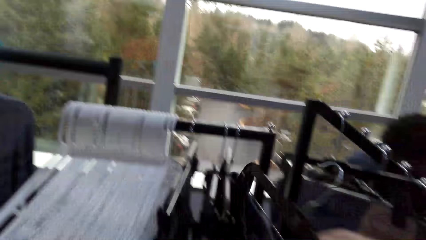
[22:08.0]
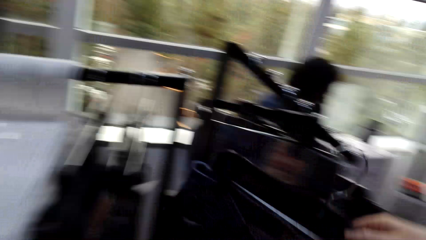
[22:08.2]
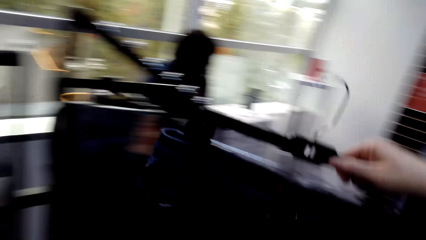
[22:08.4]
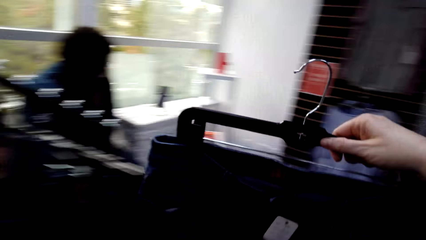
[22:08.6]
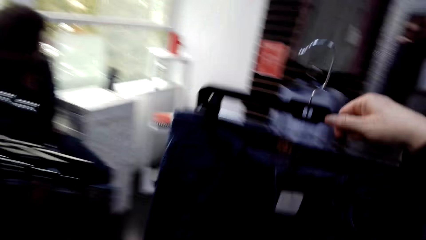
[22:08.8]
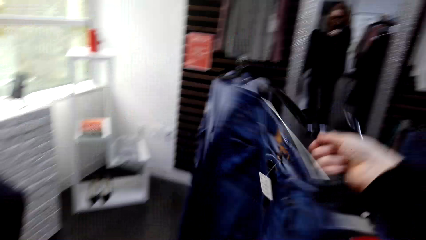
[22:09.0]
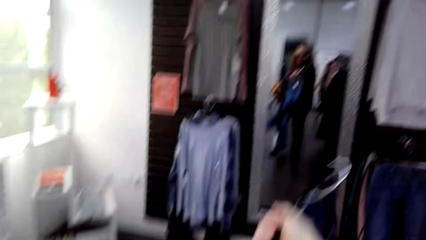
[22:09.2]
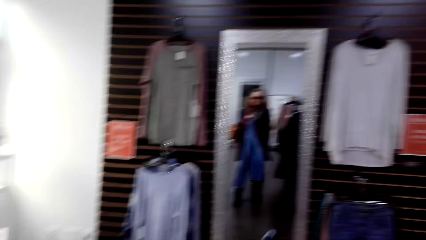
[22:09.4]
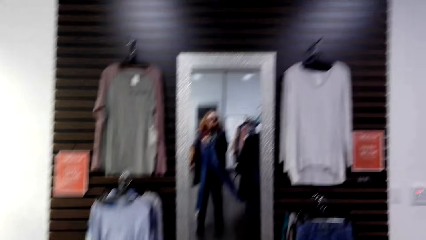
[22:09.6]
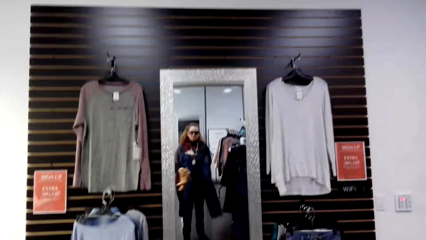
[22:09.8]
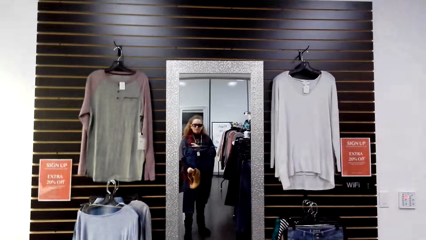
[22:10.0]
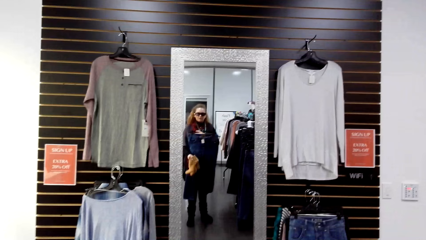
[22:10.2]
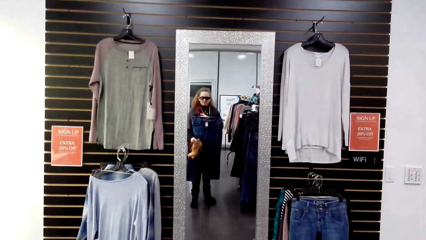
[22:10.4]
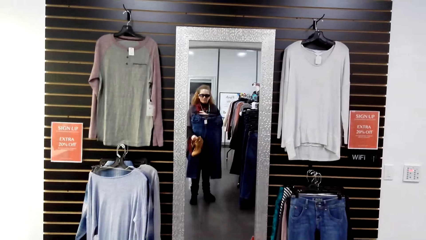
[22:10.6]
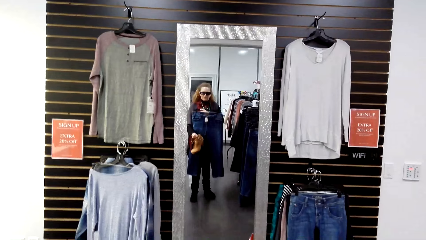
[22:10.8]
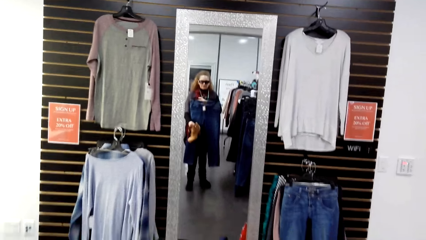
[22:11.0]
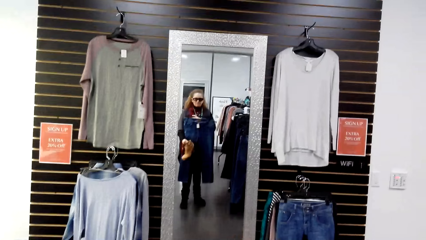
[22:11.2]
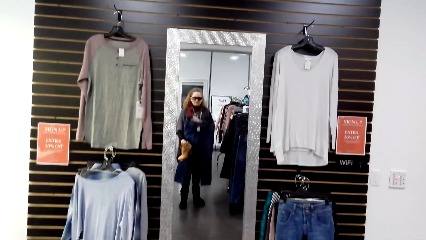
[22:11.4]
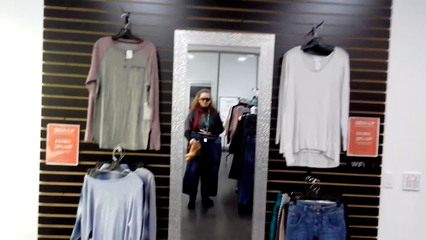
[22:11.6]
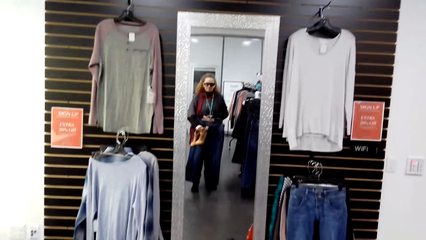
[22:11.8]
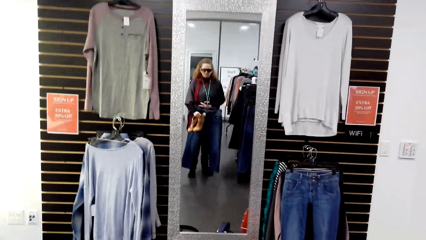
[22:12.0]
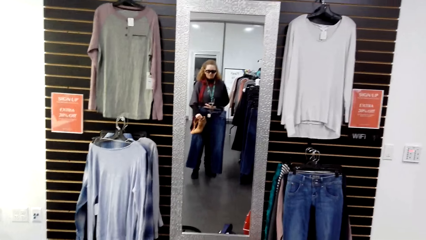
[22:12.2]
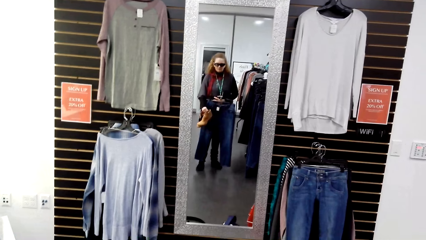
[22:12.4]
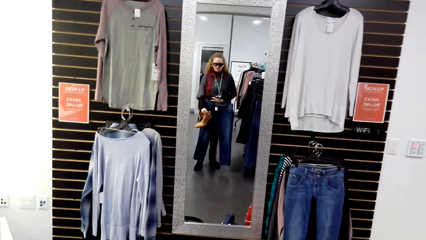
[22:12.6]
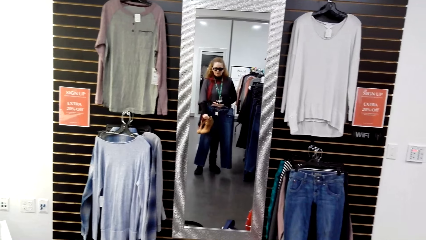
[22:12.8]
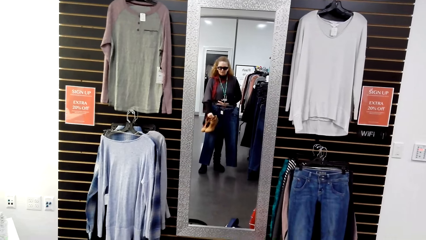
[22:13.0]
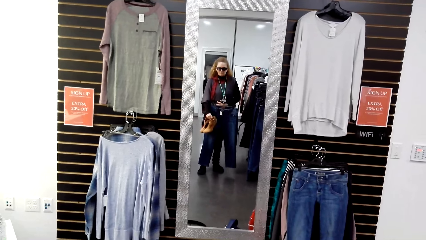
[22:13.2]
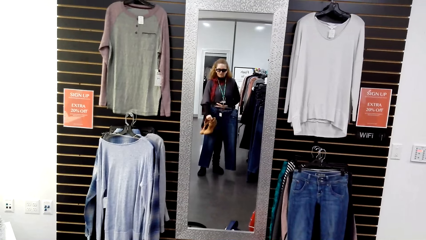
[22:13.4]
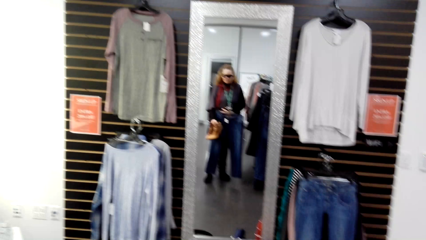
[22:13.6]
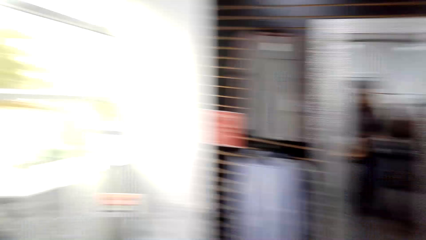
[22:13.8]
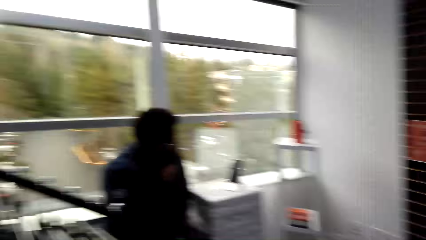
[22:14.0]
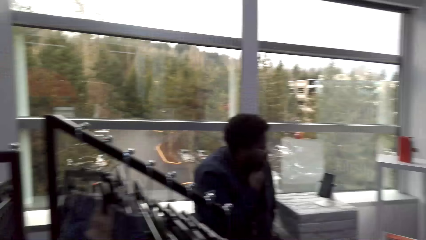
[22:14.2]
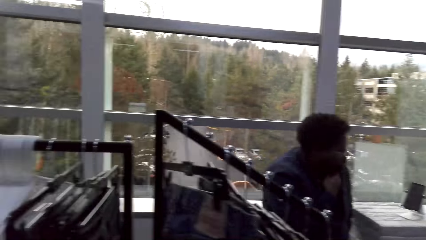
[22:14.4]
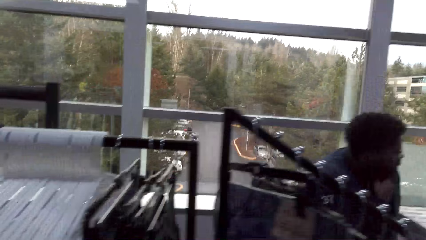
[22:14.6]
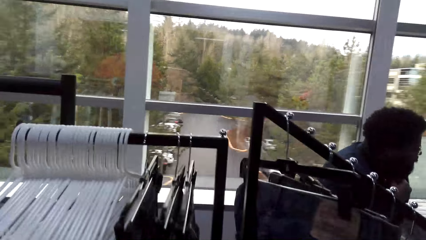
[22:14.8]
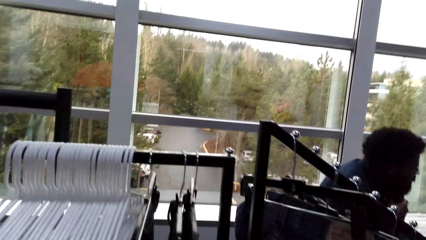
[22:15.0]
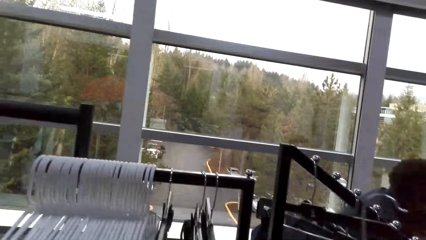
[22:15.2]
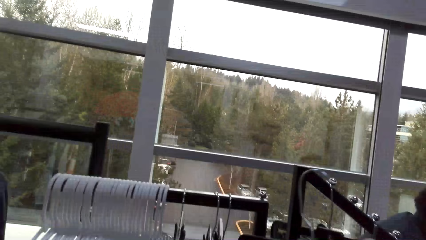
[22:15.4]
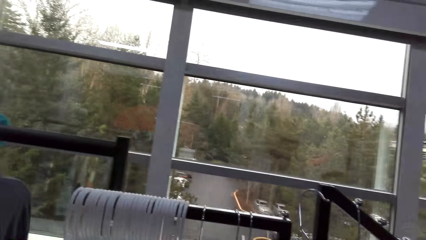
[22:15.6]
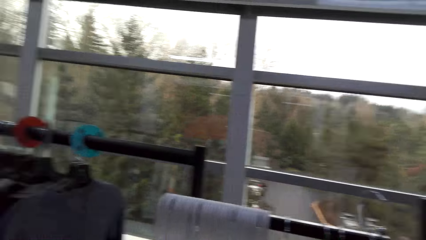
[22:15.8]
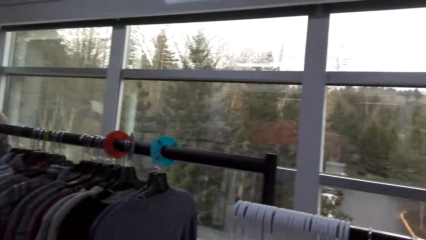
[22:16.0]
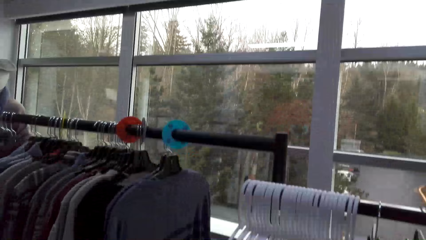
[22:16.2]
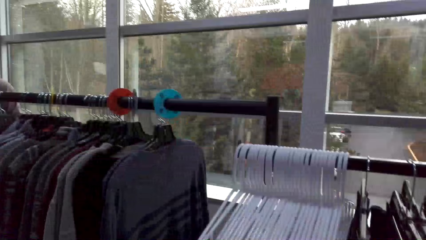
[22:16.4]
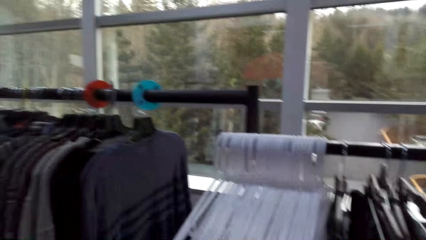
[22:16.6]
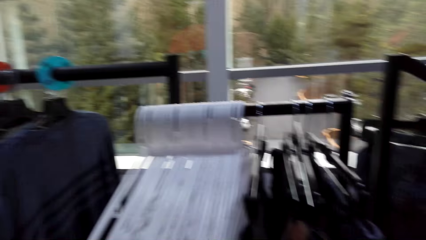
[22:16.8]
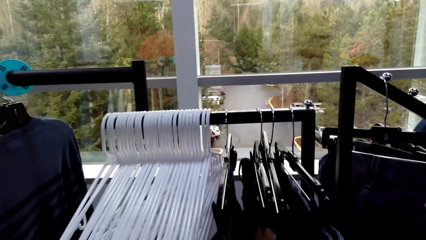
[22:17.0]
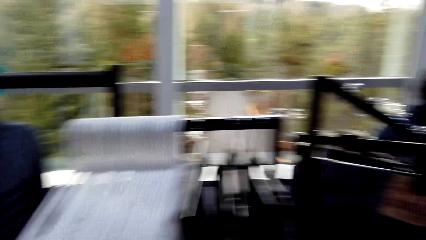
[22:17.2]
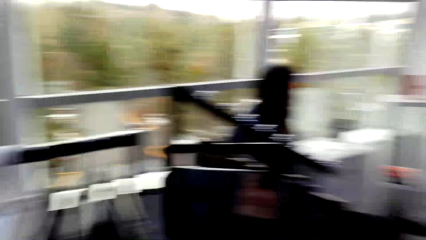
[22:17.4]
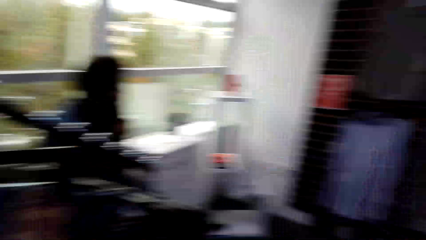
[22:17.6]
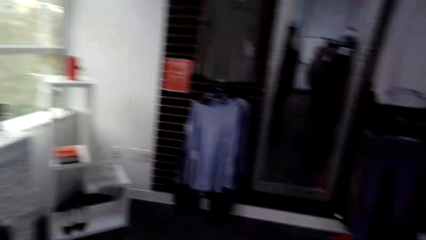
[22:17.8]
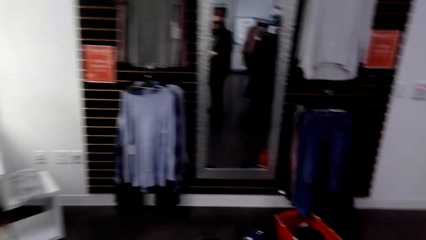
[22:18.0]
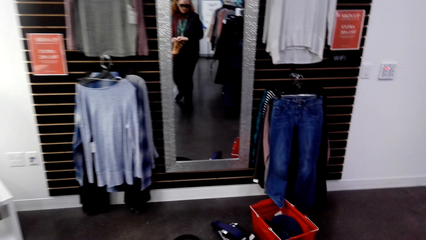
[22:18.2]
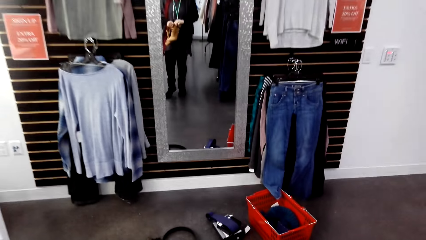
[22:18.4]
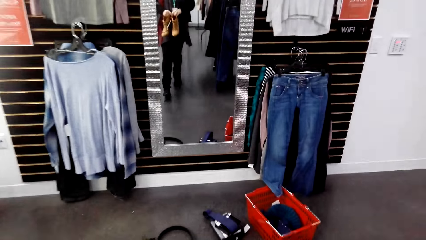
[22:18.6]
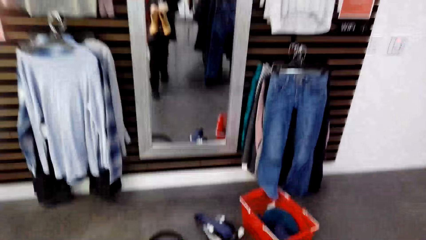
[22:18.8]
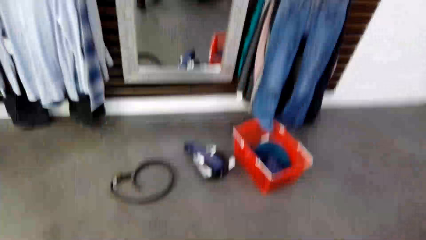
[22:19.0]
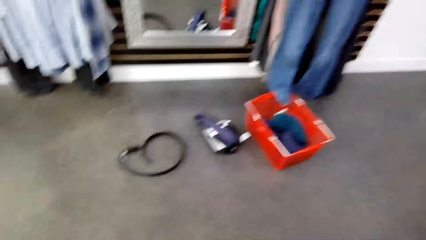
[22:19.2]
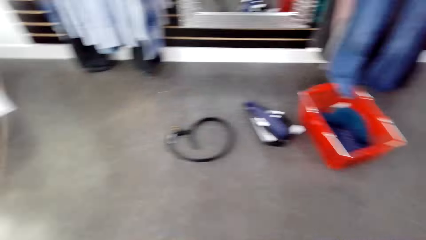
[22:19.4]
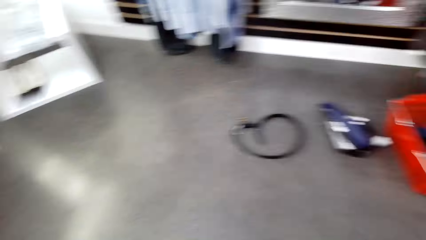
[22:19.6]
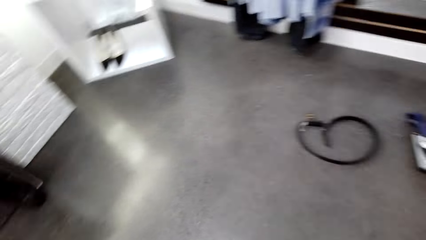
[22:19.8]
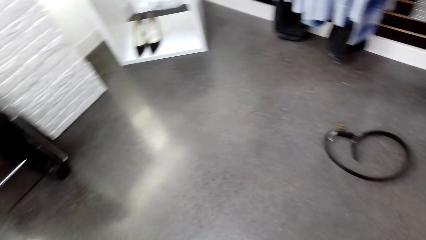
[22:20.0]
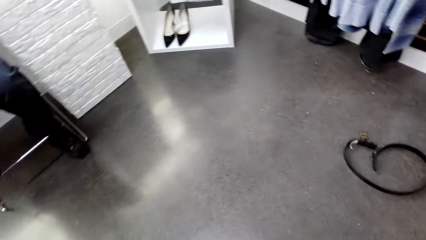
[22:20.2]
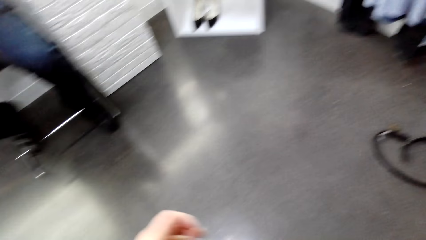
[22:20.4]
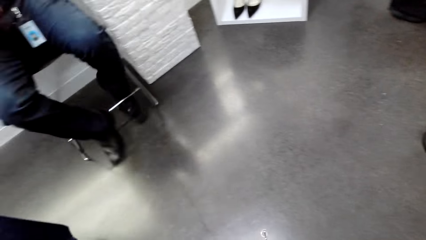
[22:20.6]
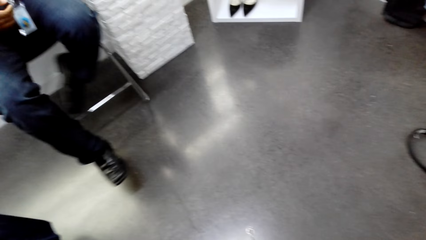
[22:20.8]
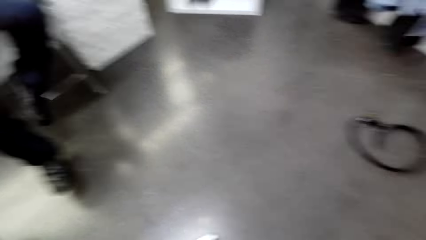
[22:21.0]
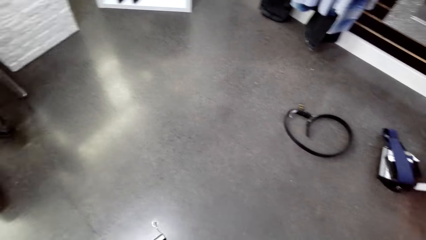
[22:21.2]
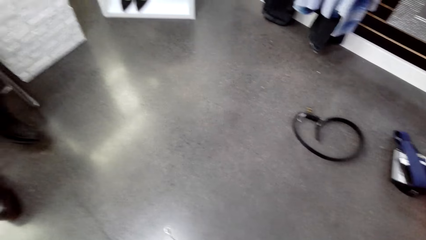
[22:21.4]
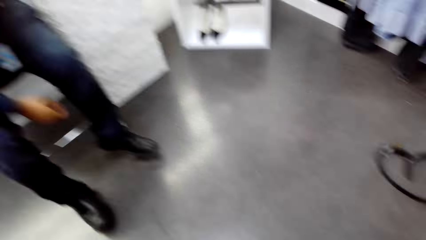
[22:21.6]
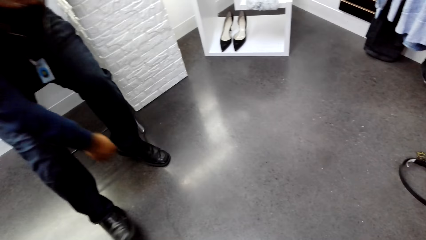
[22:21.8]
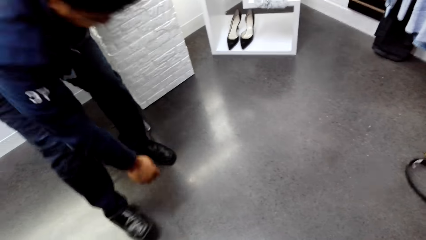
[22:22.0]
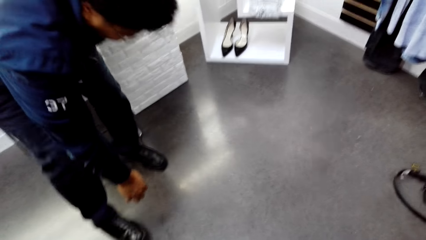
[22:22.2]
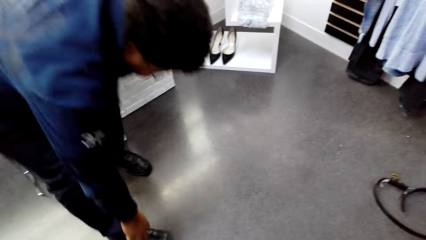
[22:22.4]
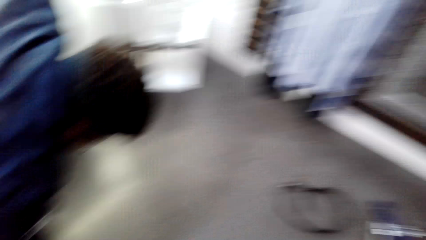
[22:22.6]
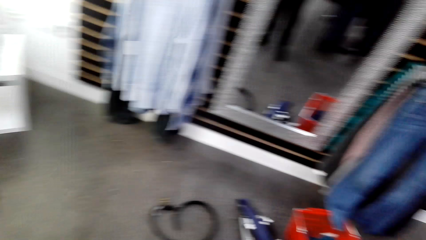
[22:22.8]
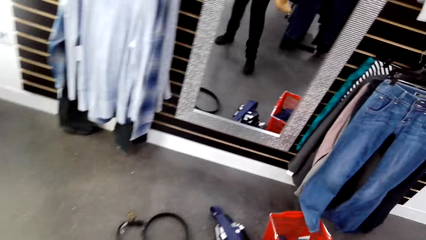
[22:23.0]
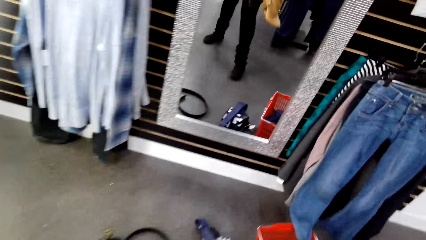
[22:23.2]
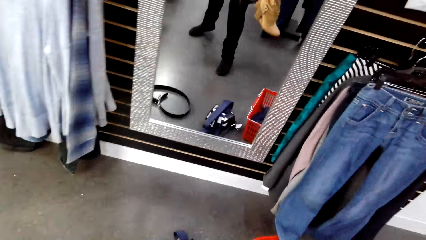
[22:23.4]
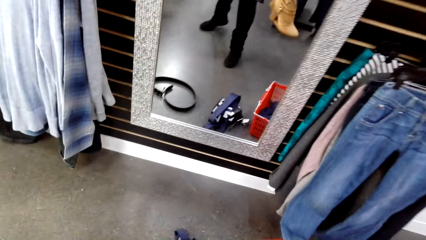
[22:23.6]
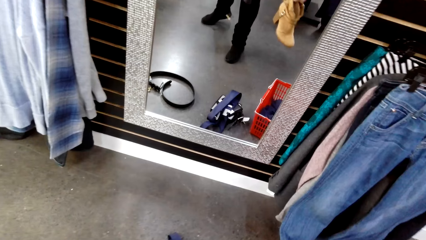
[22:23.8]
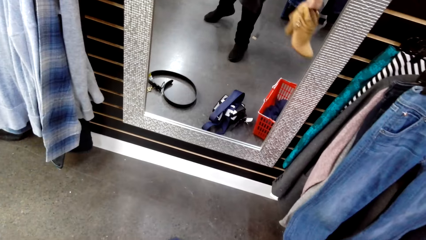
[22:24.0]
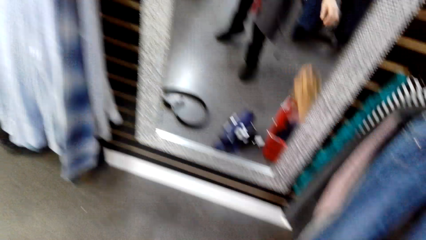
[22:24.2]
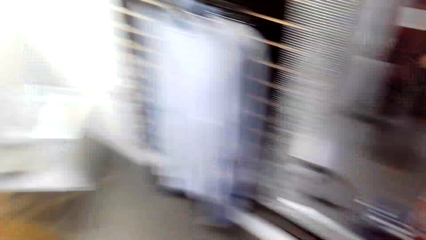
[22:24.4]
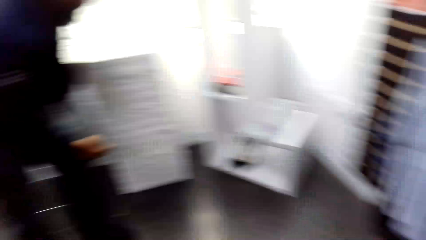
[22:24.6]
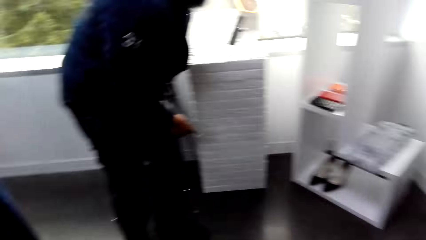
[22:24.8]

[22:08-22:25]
The camera wearer picks up a cloth, jeans, on the hanger stand. They walk around in the clothing store. They fit the cloth in the store. They look at the mirror. They hold a pair of shoes in the store. A man sits on a chair in the clothing store. The camera wearer walks around in the clothing store. They look around the room. They hold the pair of shoes with both hands in the store. They walk around in the clothing store. The man bends in the clothing store. The camera wearer stands in the store. They drop the pair of shoes in a shopping basket.
